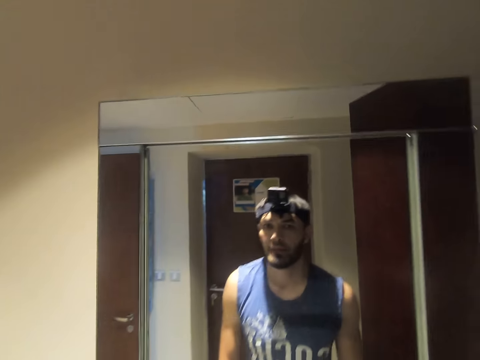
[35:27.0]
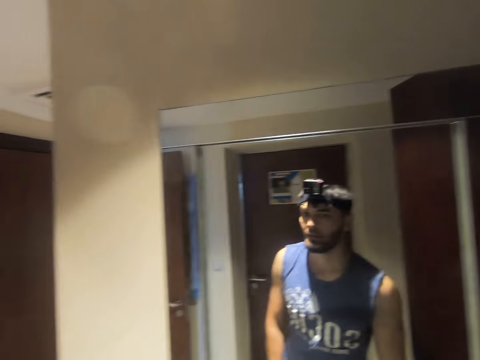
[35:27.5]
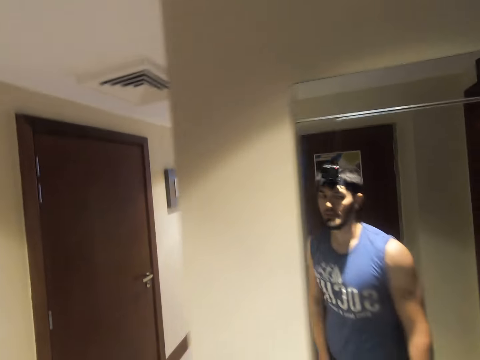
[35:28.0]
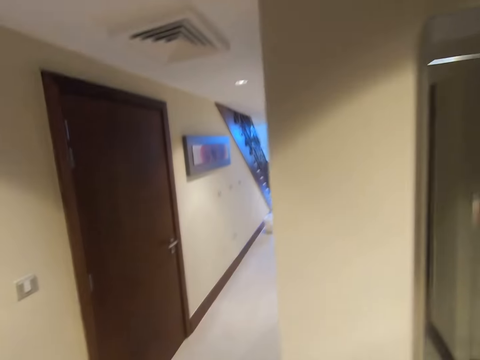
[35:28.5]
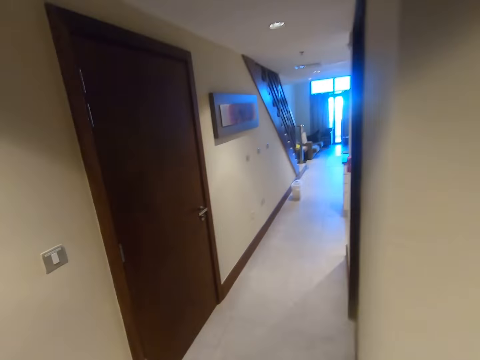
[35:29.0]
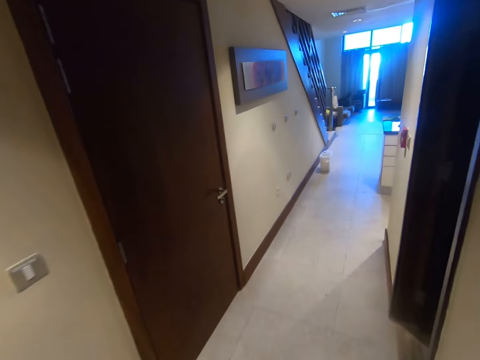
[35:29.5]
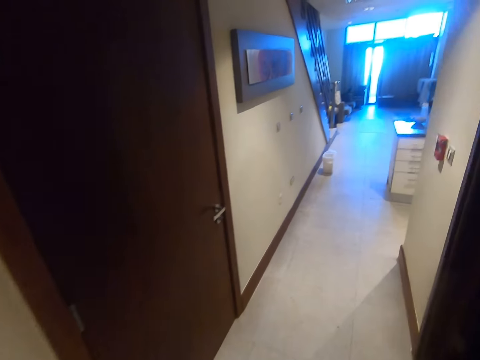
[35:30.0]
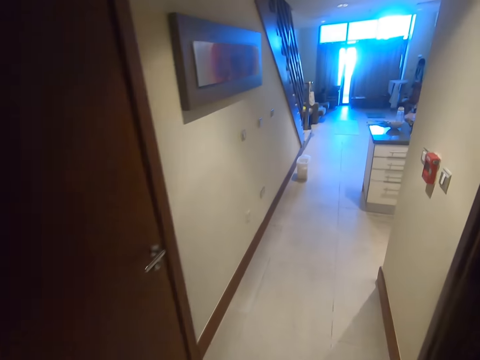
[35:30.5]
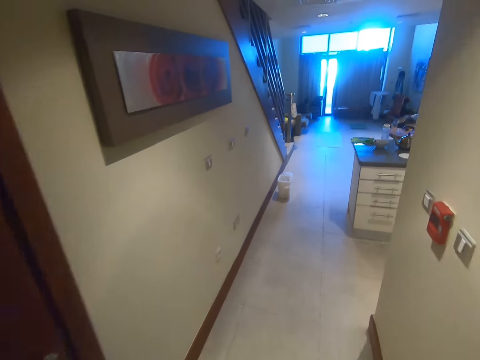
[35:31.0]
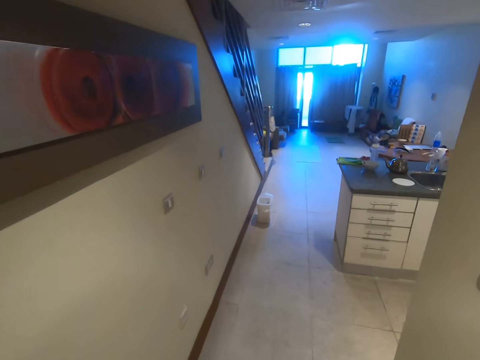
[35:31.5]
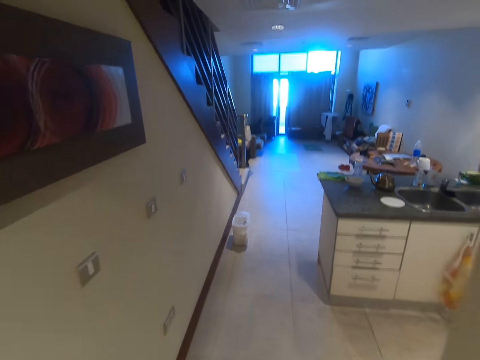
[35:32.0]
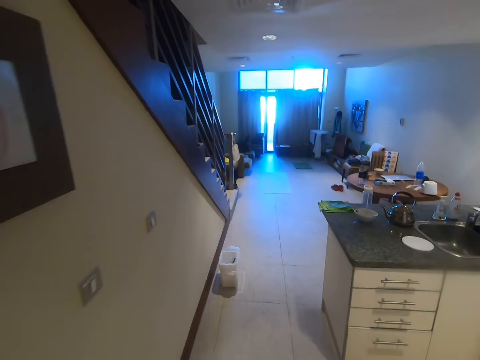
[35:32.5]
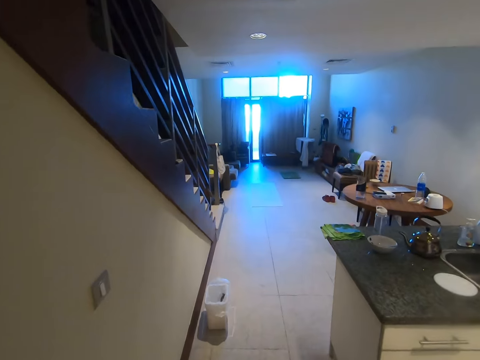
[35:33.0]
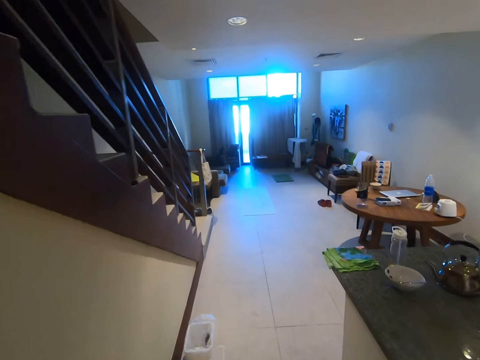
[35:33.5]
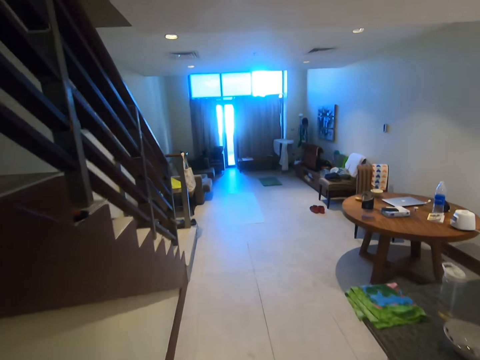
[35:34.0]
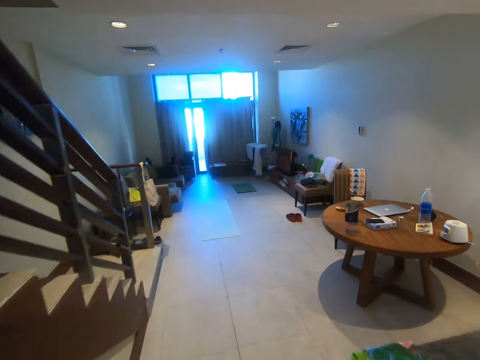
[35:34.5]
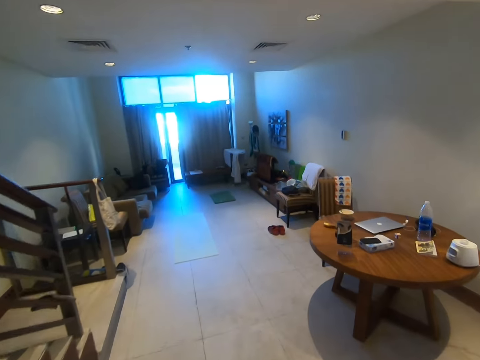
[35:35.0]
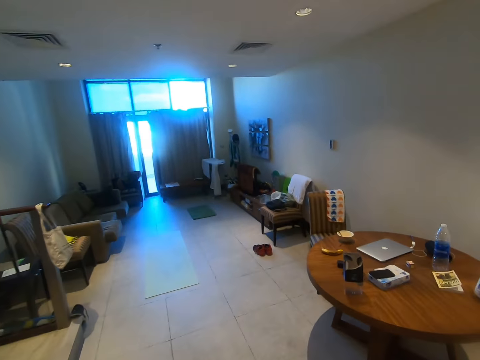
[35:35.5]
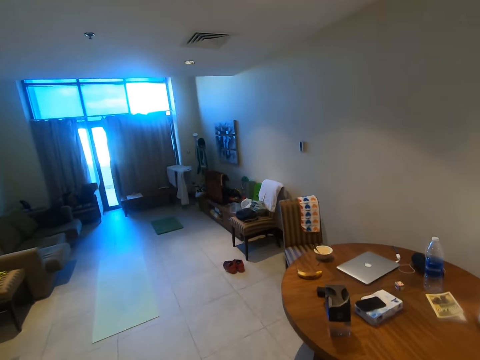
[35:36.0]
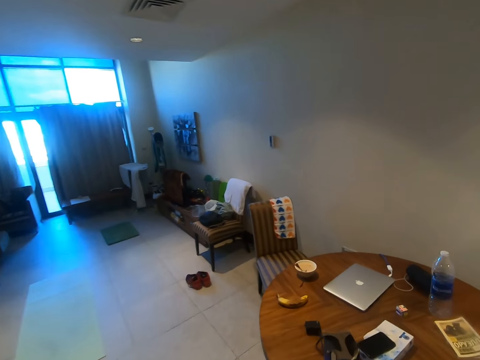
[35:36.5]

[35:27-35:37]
The camera wearer walks around the room.

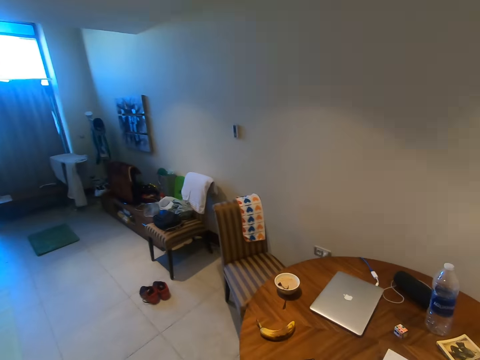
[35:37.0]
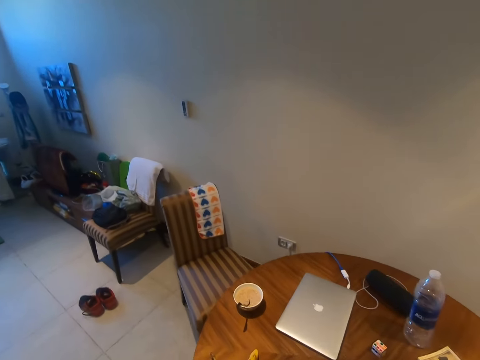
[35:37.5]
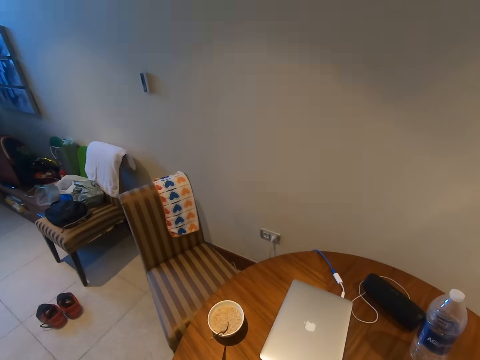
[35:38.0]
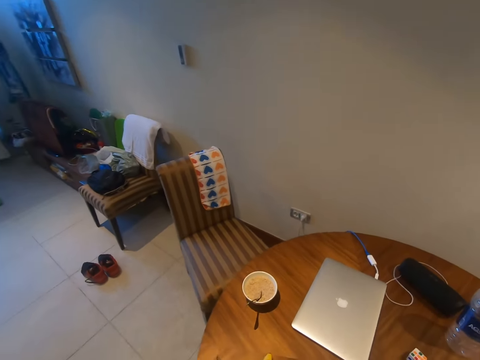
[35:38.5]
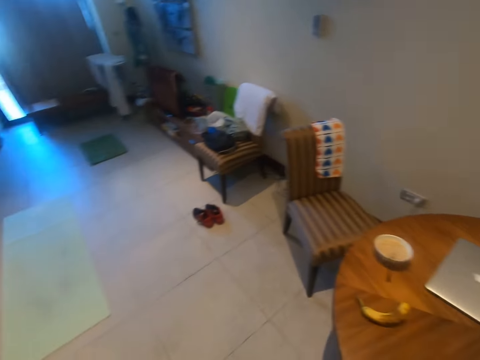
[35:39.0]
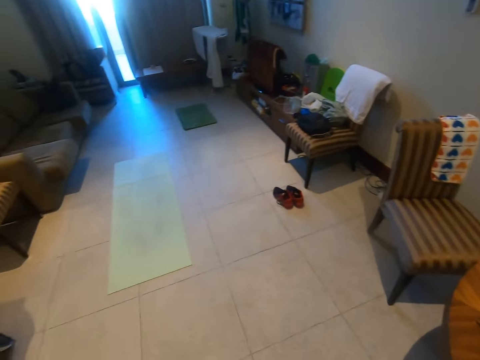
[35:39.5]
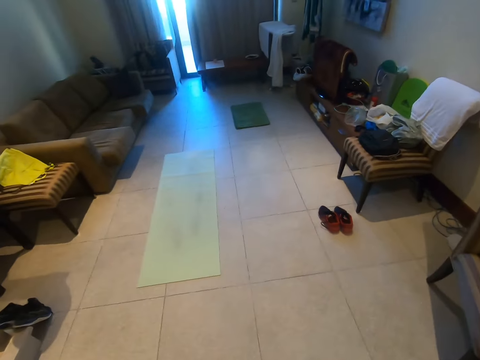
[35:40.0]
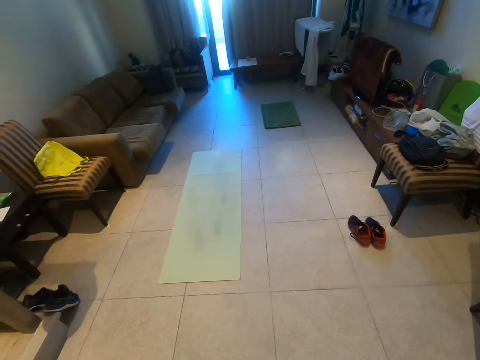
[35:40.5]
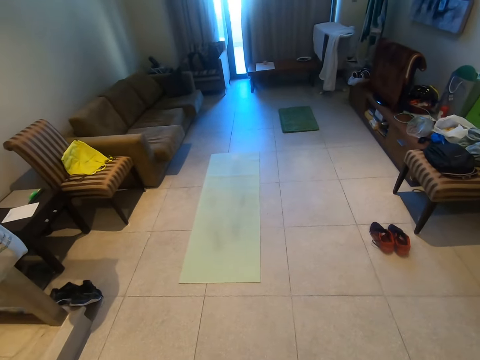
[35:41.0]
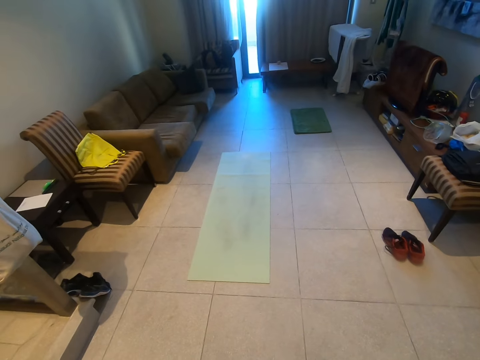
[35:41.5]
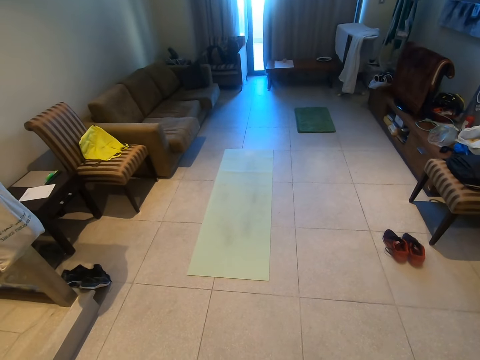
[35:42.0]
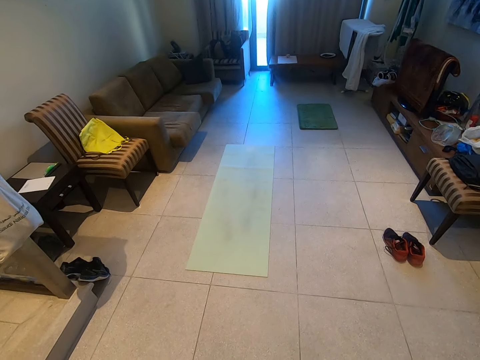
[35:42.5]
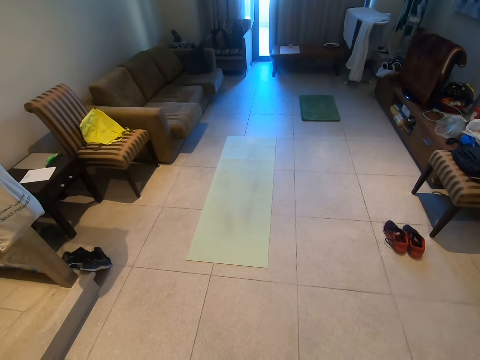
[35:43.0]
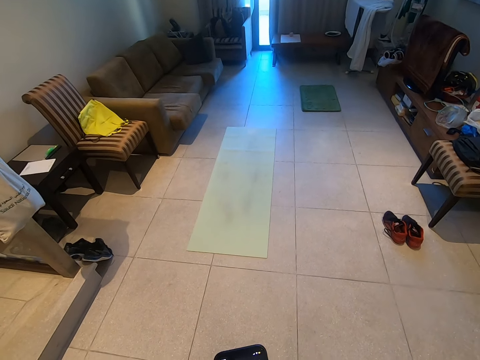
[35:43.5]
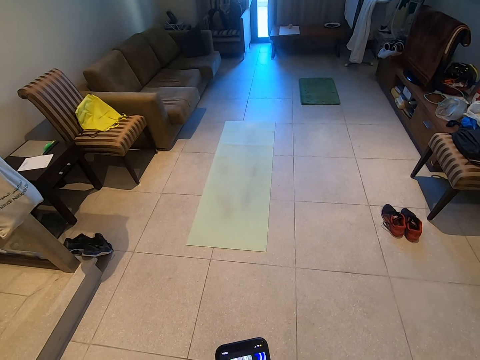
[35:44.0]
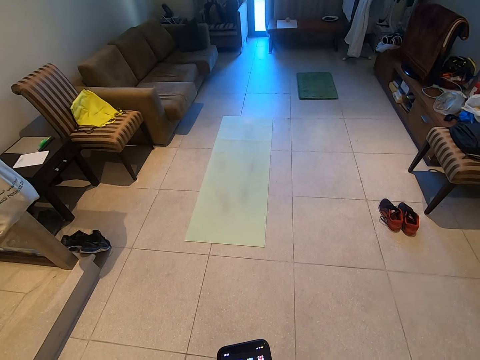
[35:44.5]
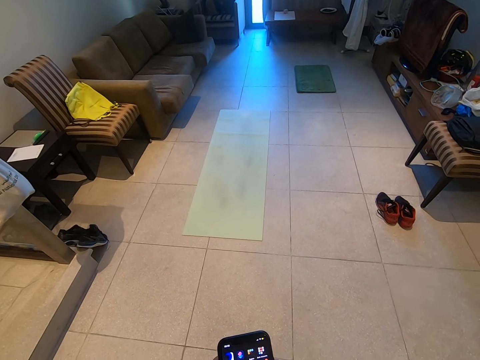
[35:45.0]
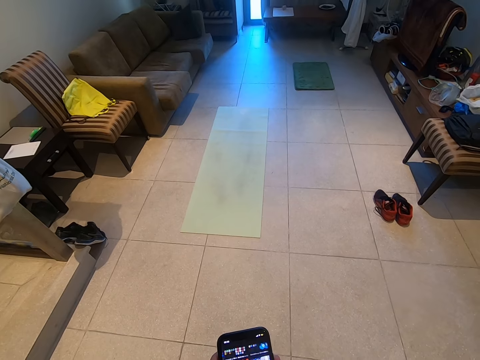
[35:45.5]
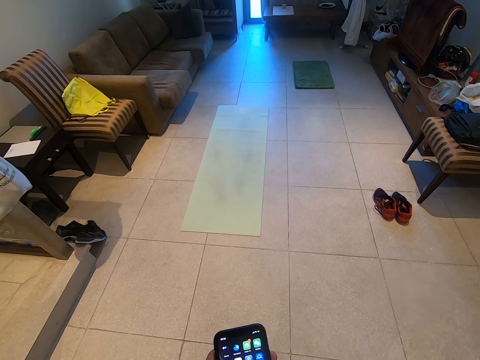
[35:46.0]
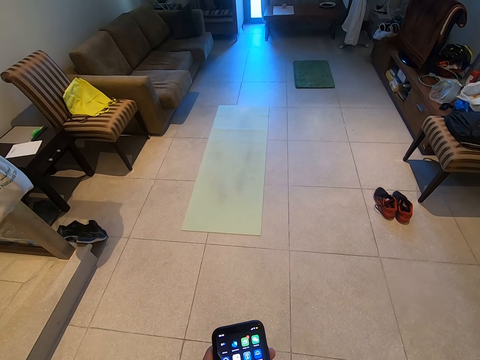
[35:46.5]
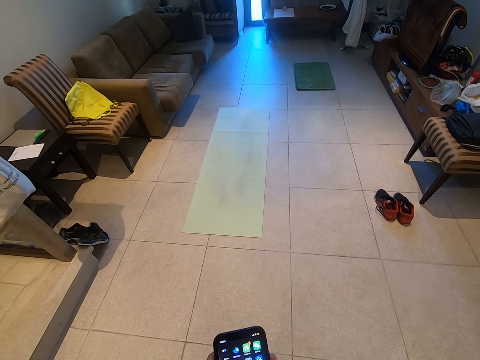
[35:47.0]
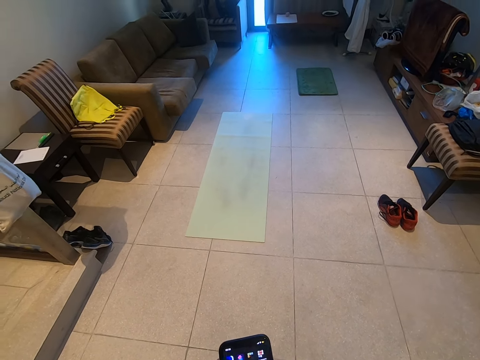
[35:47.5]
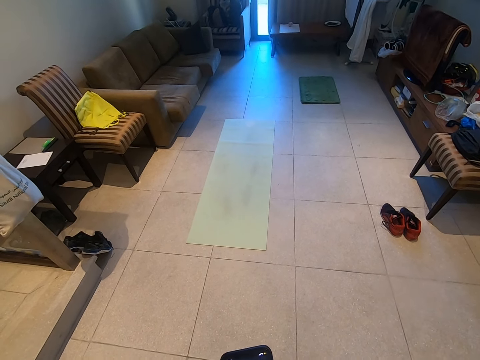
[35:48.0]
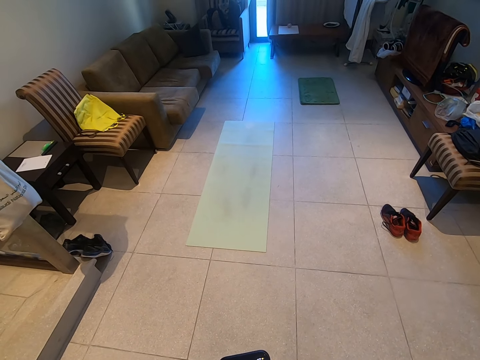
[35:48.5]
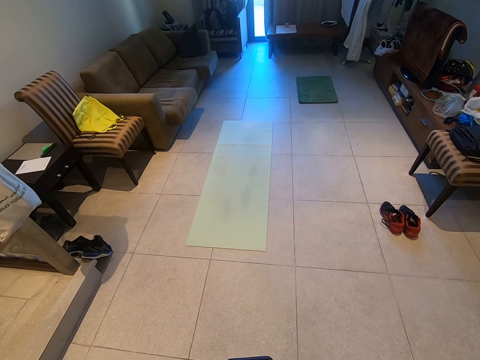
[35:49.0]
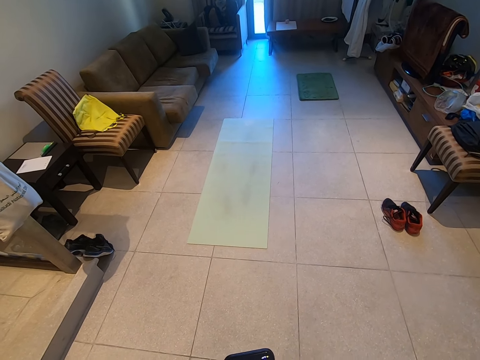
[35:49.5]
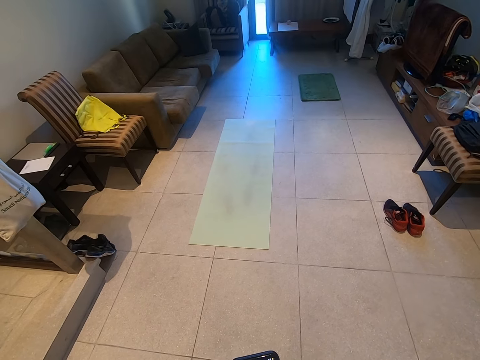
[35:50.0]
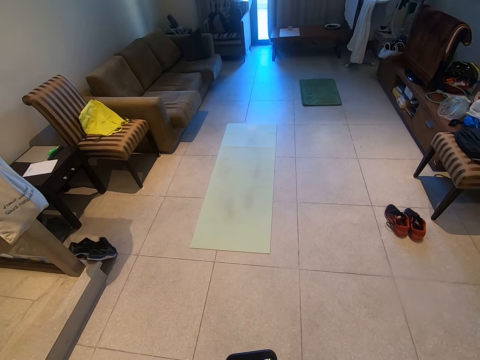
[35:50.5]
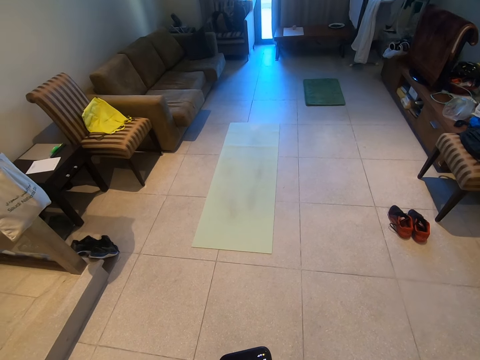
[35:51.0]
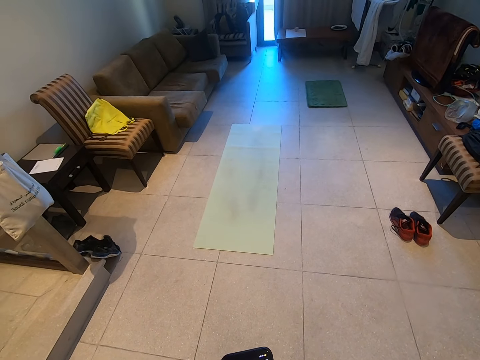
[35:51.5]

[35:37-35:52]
The camera wearer picks up the phone. They operate the phone.

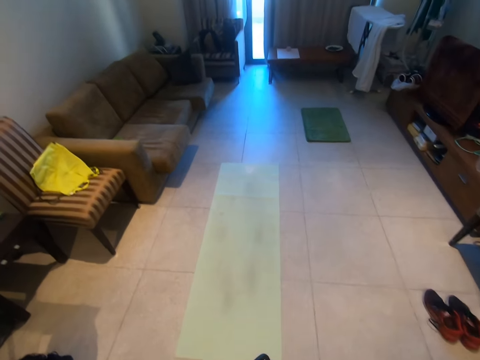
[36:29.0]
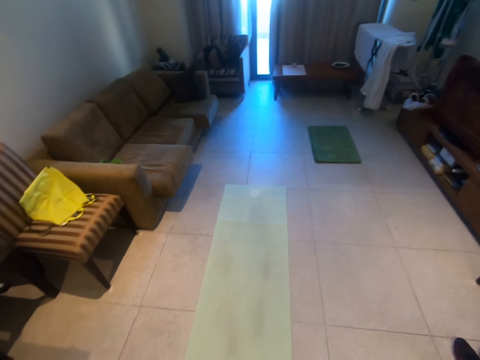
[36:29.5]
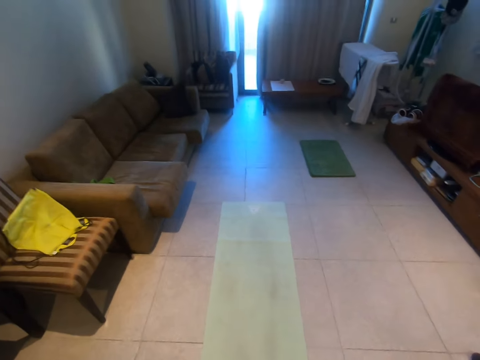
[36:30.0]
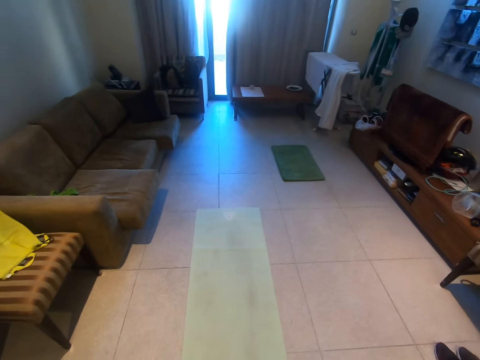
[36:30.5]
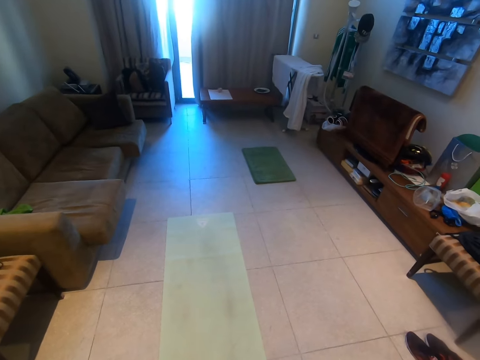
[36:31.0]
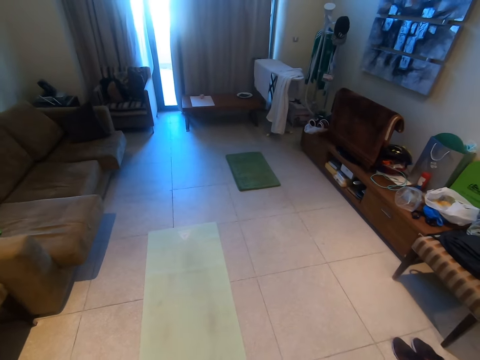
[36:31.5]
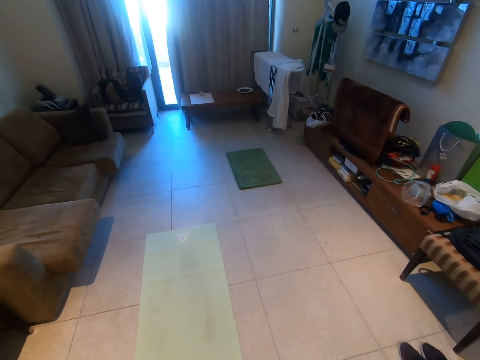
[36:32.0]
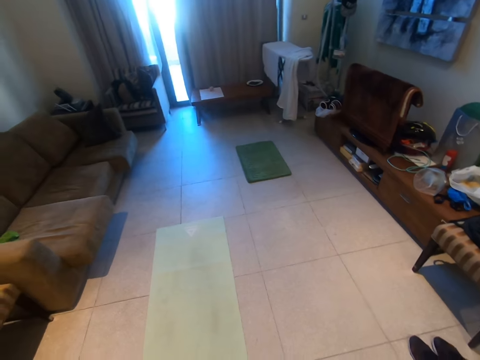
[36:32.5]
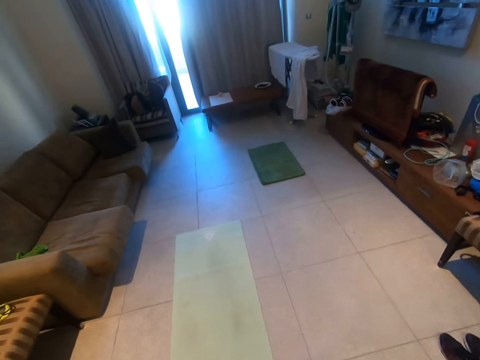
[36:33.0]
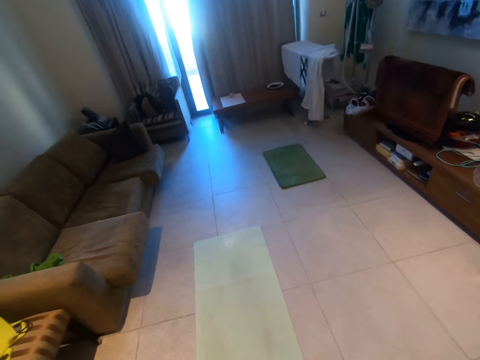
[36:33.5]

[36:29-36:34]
The camera wearer operates his phone.
